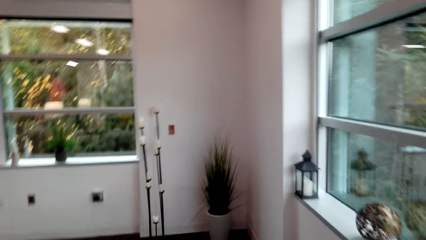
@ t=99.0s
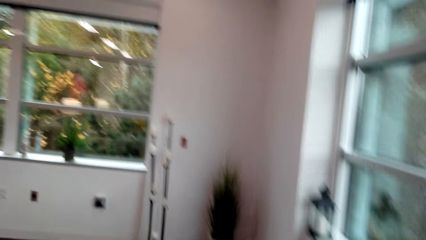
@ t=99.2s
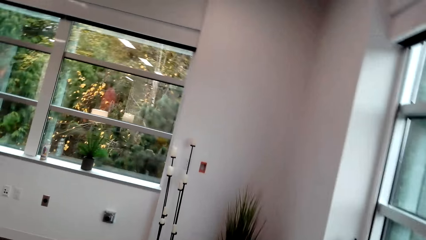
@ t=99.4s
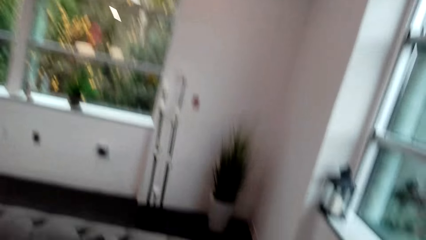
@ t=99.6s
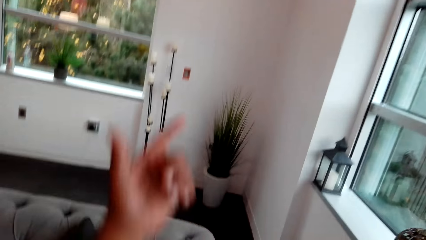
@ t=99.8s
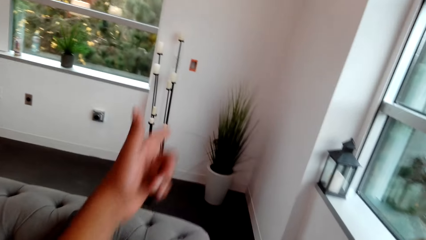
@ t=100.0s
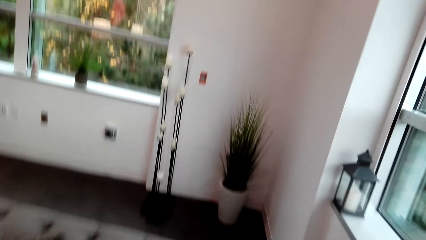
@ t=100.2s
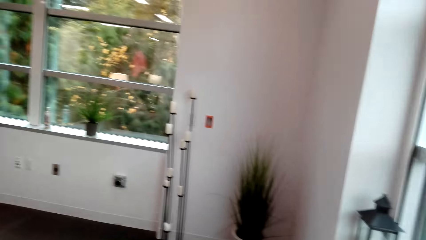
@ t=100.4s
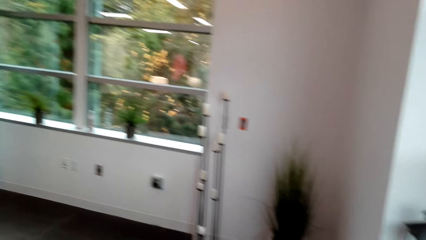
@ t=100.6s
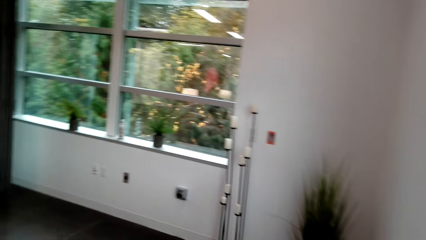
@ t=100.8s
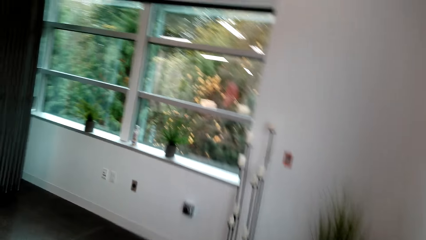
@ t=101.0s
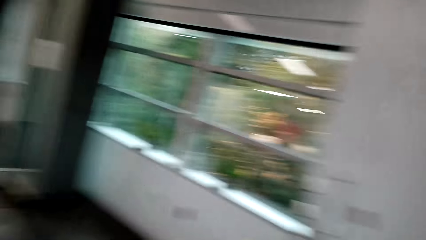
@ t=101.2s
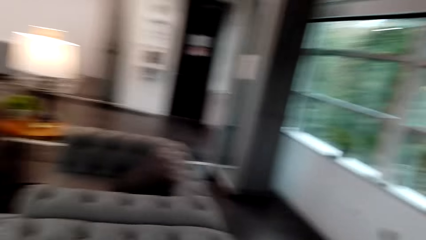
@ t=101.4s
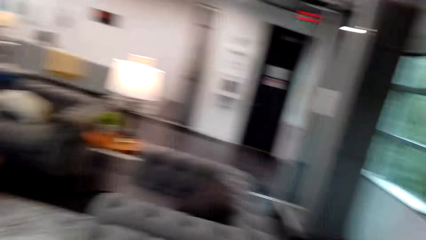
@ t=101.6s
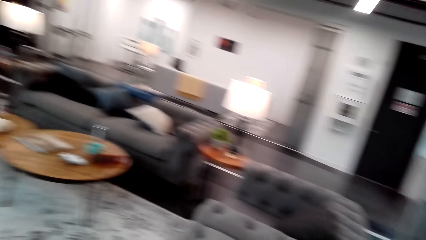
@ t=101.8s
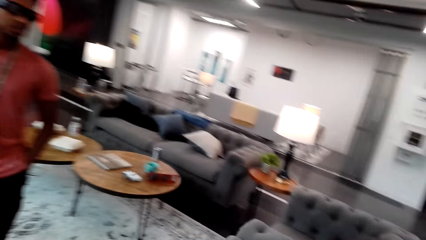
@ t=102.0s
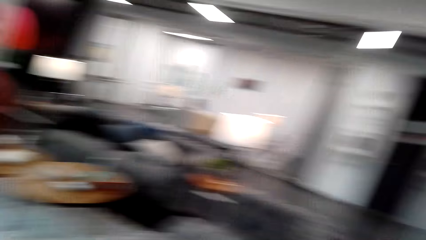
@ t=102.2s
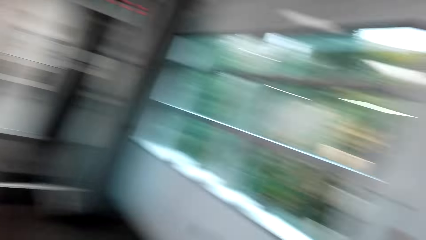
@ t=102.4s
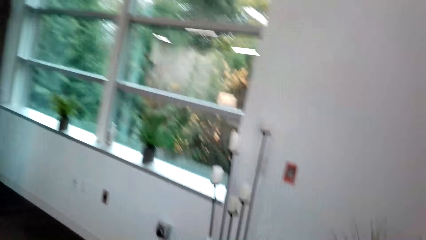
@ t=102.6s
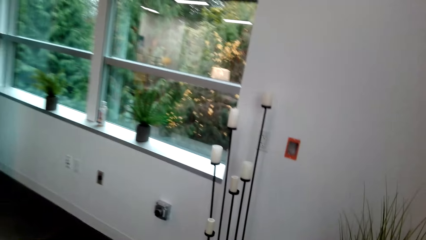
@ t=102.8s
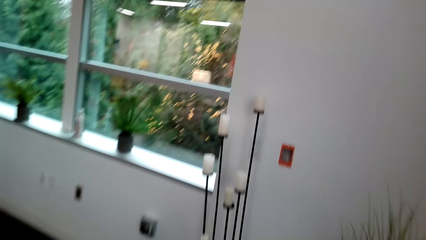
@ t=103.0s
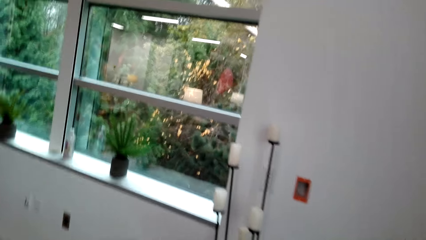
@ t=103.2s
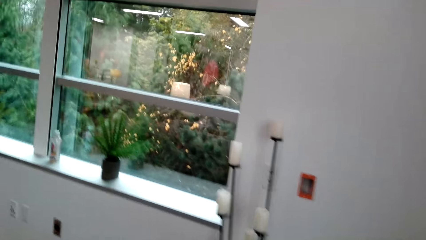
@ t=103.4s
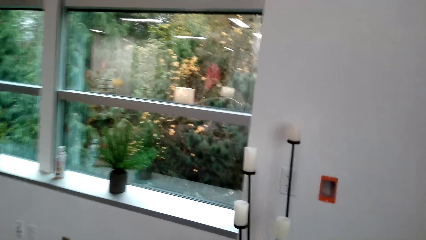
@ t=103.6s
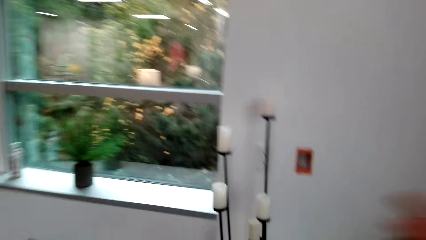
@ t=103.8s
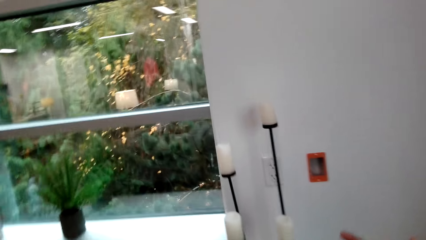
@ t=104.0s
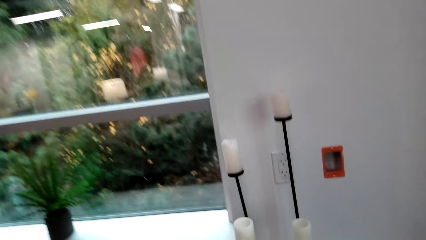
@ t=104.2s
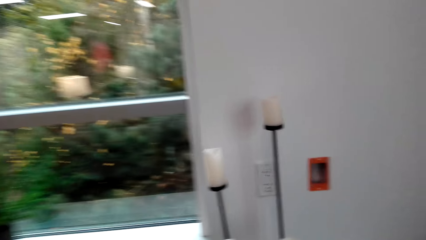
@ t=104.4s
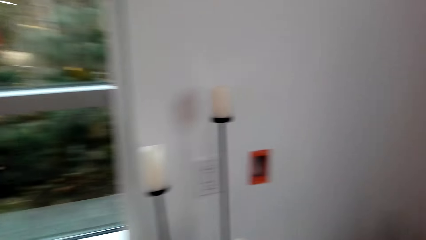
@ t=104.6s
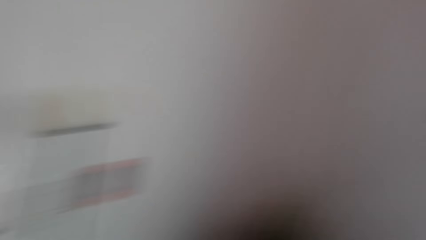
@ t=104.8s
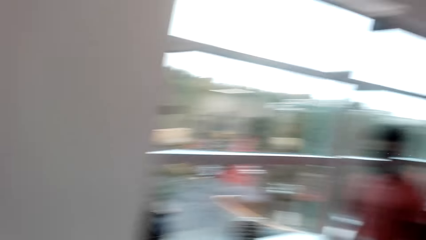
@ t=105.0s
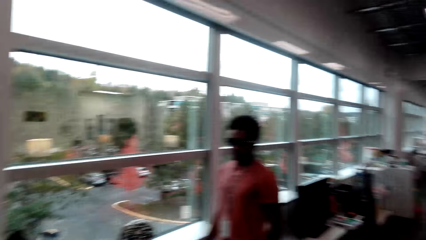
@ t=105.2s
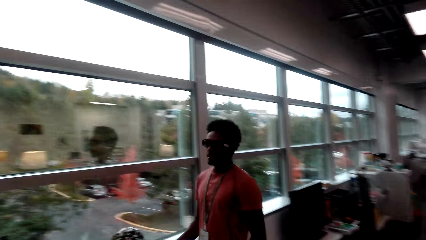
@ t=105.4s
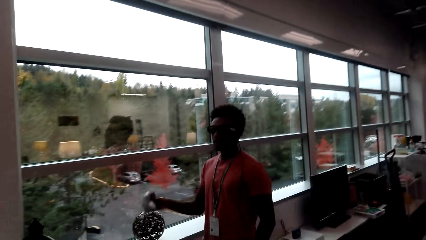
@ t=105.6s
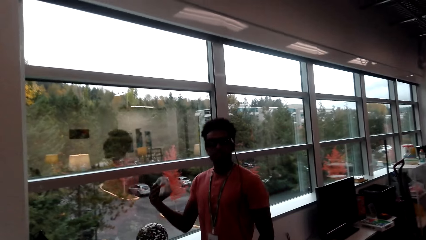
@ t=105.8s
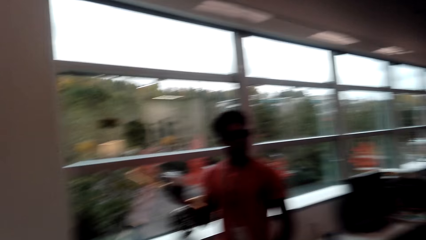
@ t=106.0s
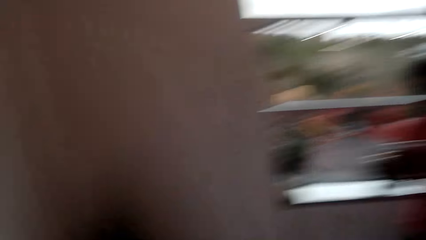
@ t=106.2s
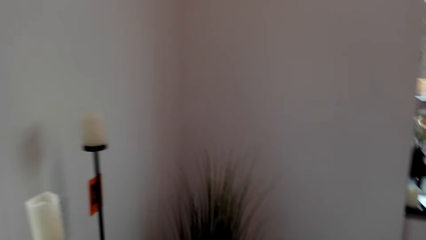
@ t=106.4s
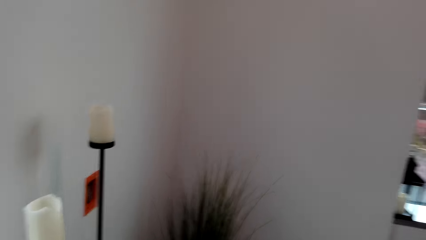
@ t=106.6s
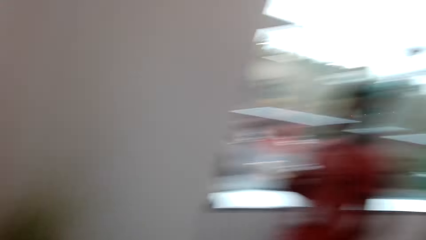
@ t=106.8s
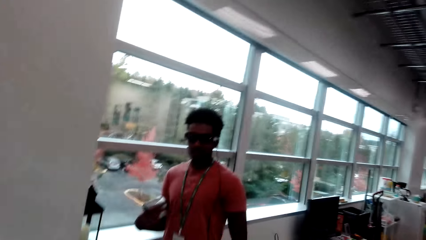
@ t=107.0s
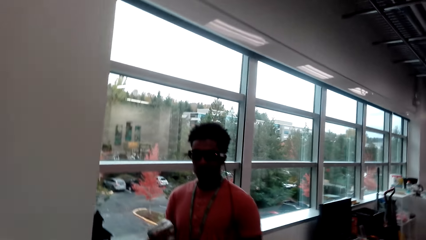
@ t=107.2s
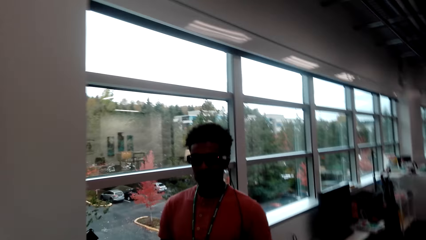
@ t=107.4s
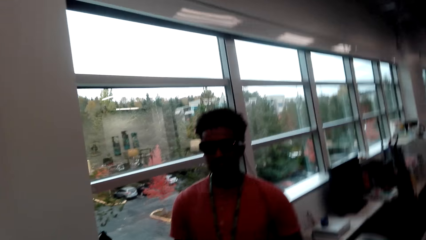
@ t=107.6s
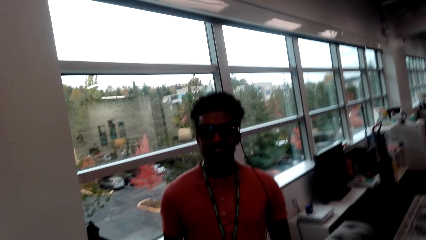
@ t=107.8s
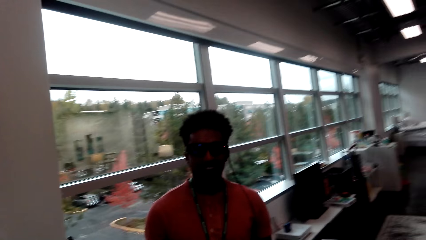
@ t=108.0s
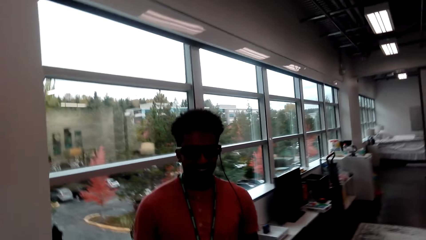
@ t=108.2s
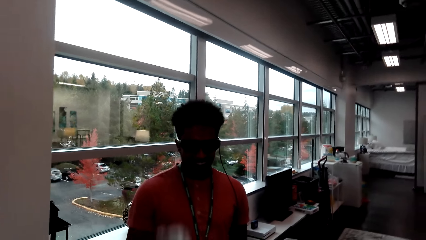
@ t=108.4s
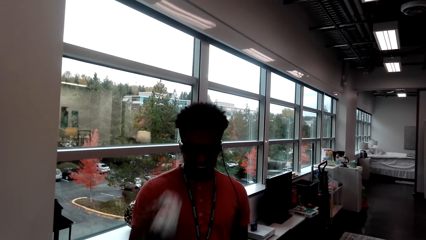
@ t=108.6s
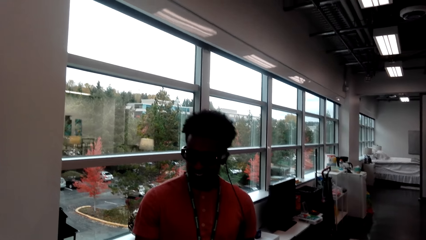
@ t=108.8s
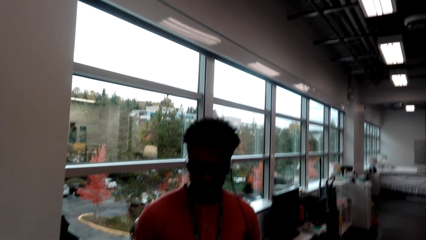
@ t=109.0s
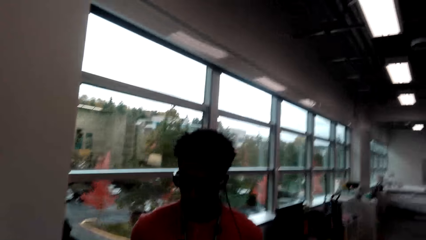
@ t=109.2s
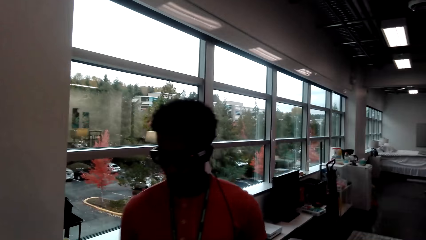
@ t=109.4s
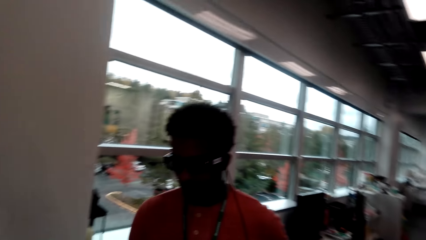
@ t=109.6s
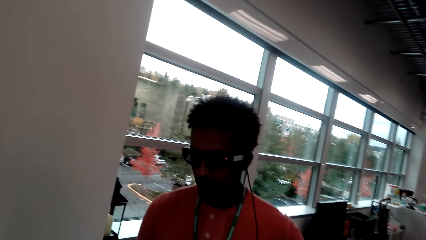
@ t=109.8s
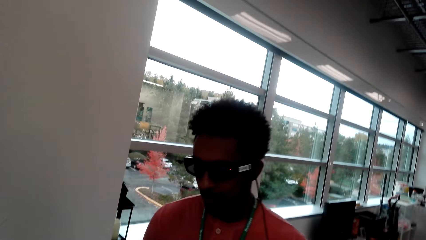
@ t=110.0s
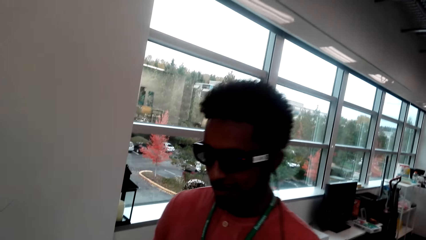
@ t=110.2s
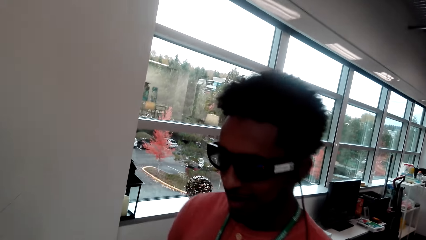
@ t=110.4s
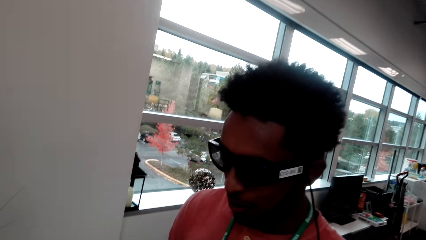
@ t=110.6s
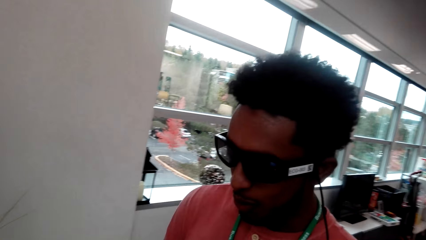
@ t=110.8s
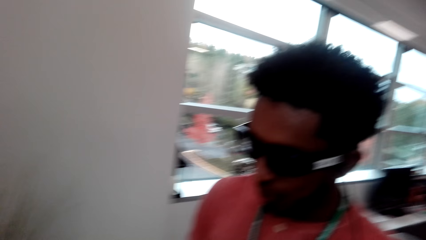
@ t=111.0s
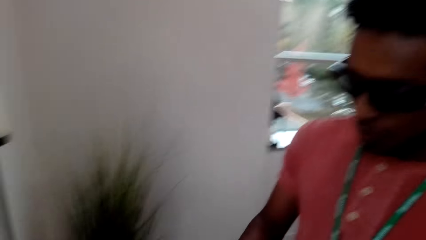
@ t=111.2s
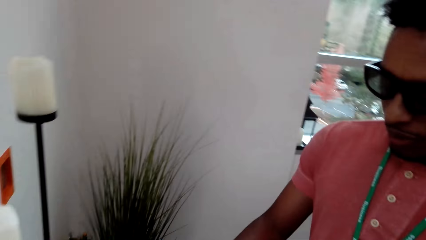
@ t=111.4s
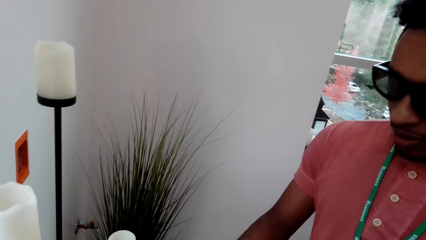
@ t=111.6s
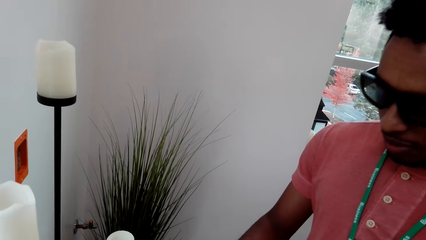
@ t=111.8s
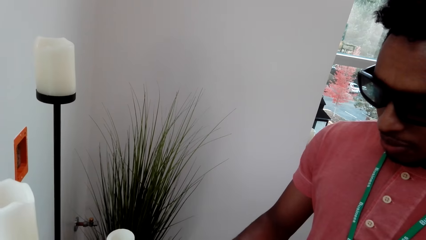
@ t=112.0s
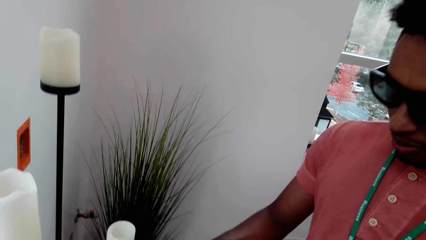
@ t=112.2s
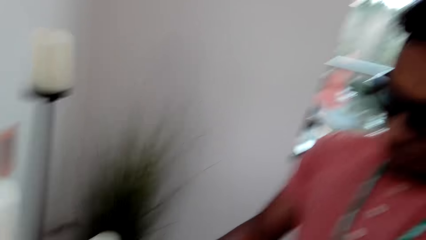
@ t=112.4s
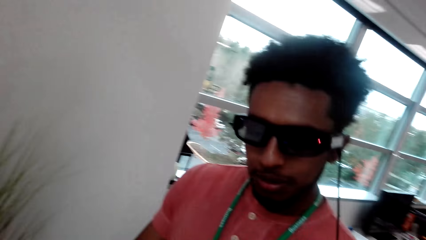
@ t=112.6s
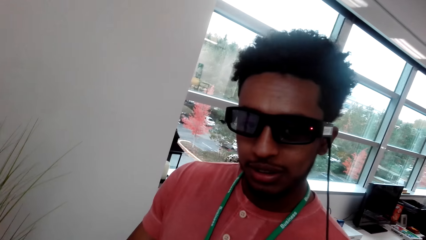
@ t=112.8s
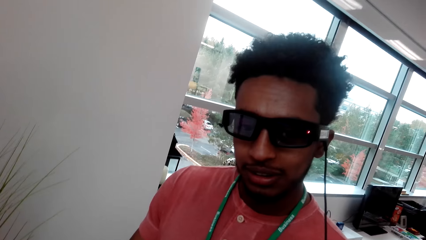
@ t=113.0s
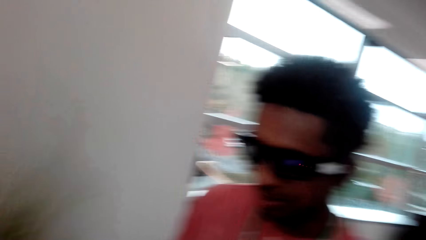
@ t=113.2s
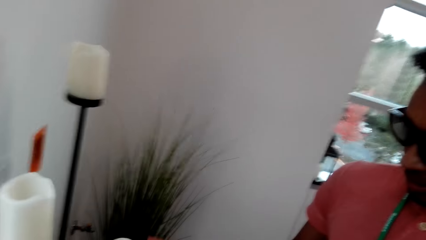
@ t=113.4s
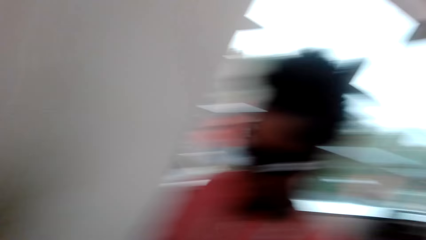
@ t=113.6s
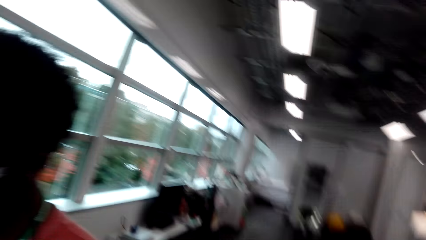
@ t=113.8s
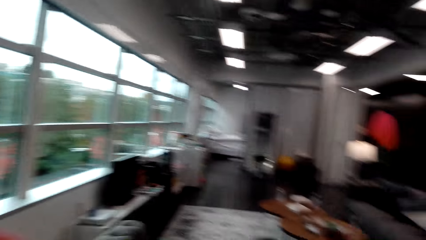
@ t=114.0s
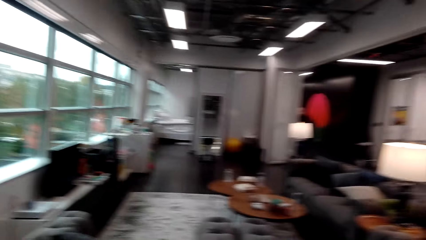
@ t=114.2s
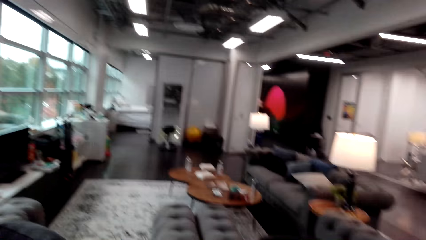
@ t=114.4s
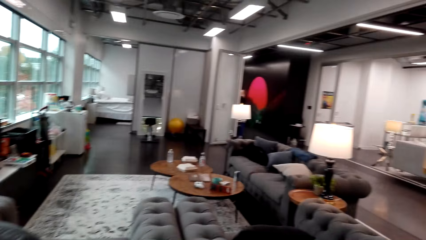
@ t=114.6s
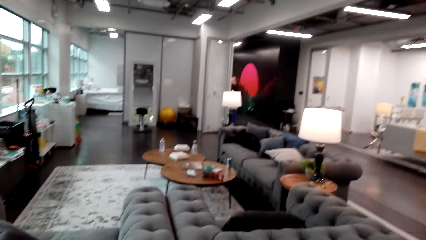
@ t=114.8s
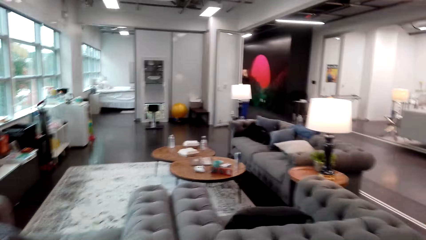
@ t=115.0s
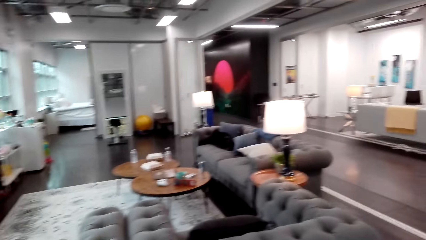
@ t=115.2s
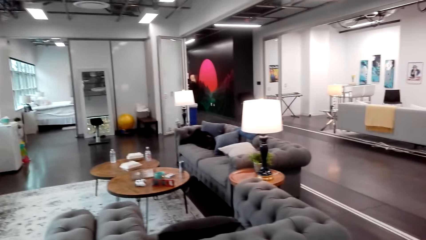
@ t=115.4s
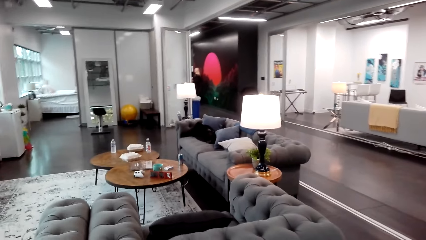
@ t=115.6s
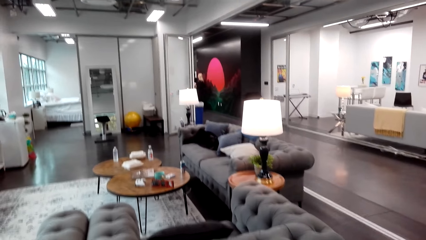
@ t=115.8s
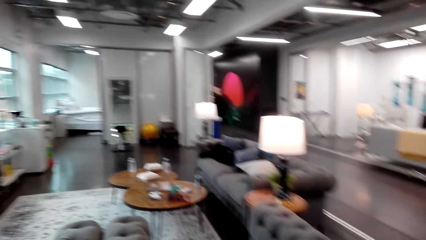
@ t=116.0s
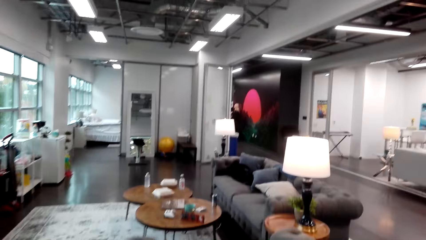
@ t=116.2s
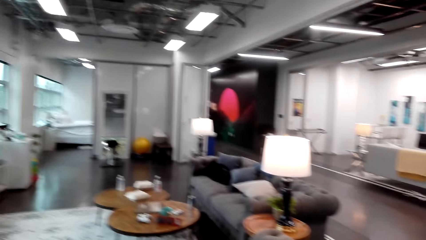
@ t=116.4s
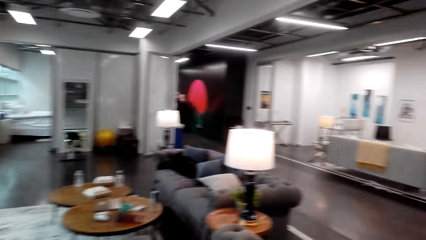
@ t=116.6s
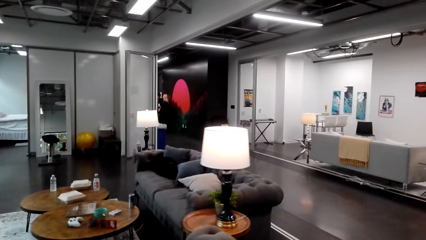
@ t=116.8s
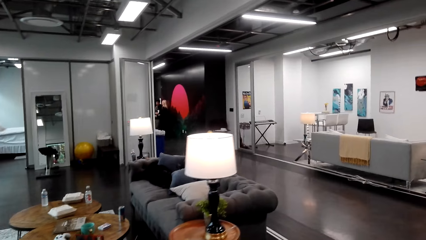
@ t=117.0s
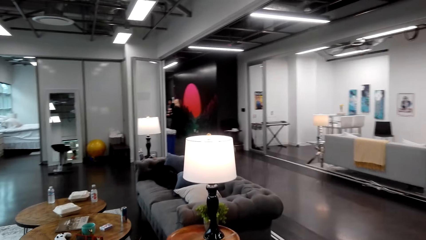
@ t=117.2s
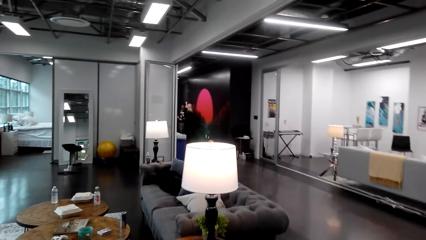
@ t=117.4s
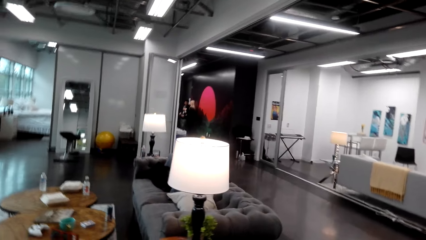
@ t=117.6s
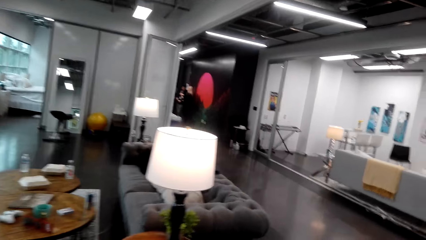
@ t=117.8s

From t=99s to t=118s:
The camera wearer points to the corner with the right hand. They look at the man. They dialogue to the man. They turn around the living room. They walk around the house and dialogue to the man.
